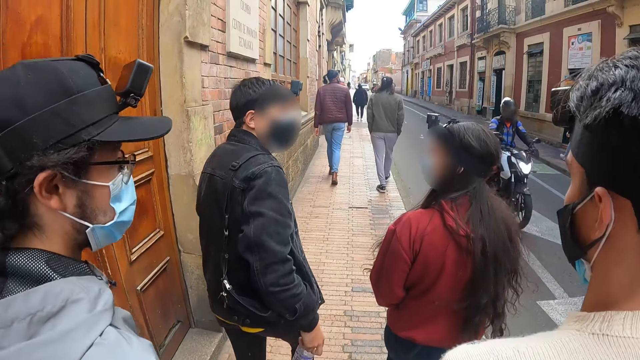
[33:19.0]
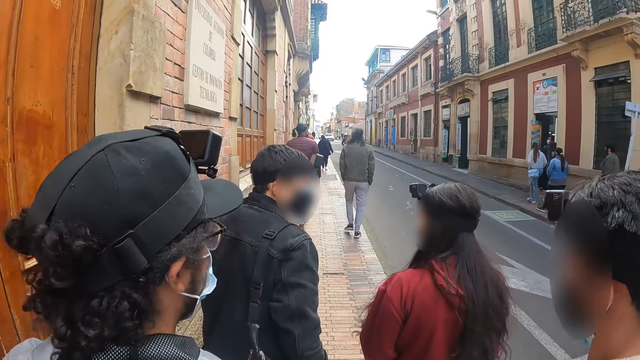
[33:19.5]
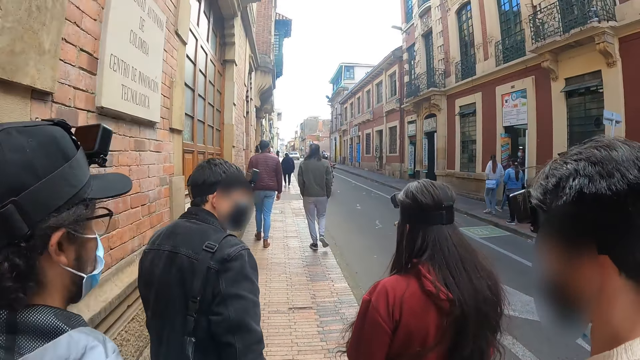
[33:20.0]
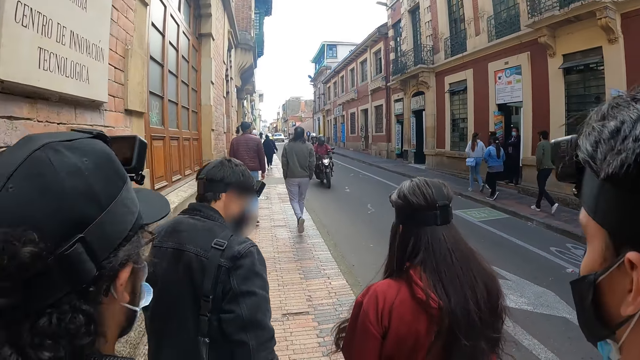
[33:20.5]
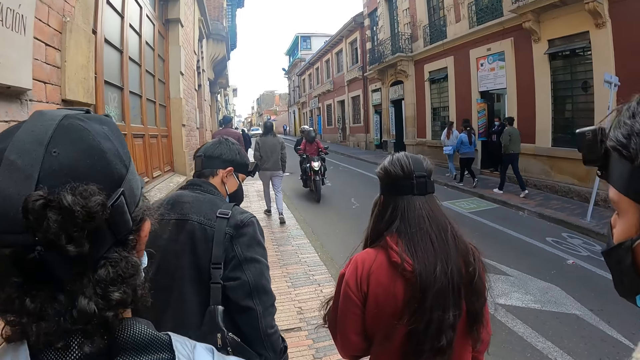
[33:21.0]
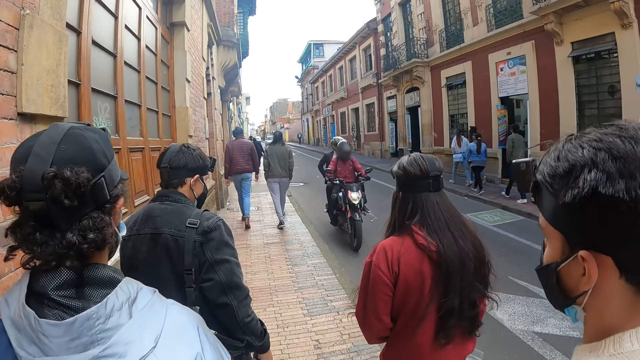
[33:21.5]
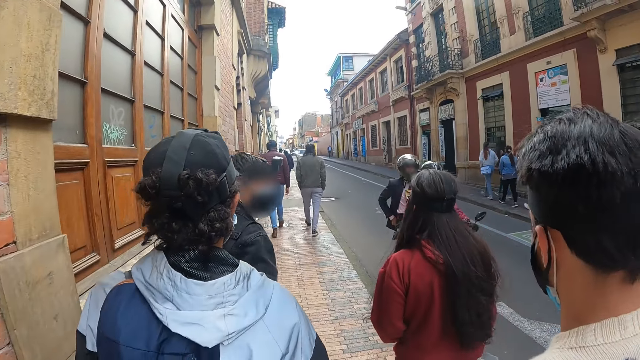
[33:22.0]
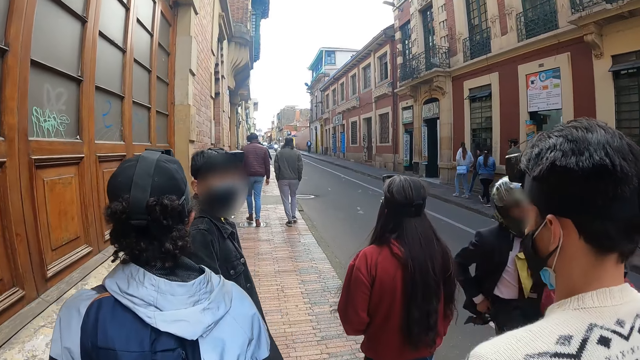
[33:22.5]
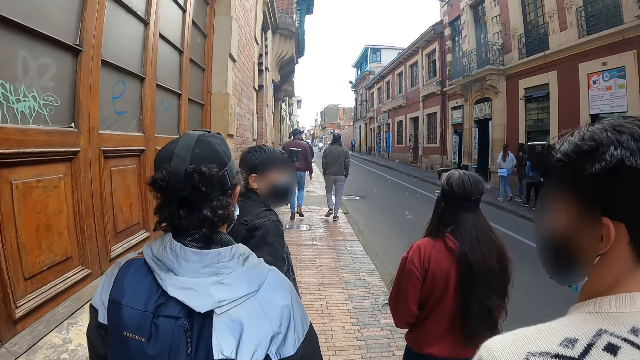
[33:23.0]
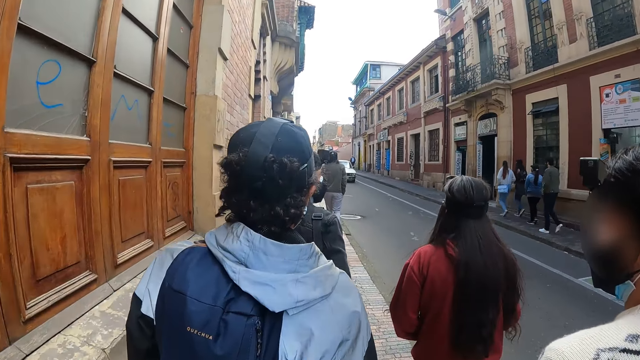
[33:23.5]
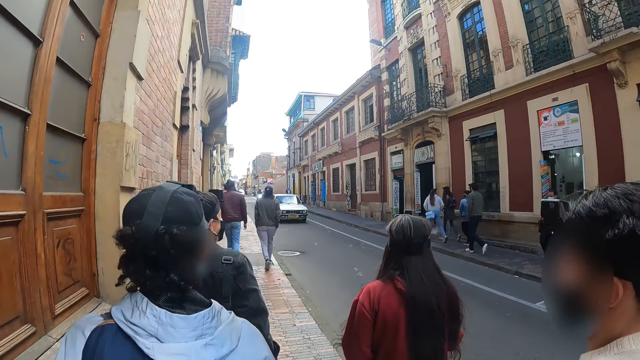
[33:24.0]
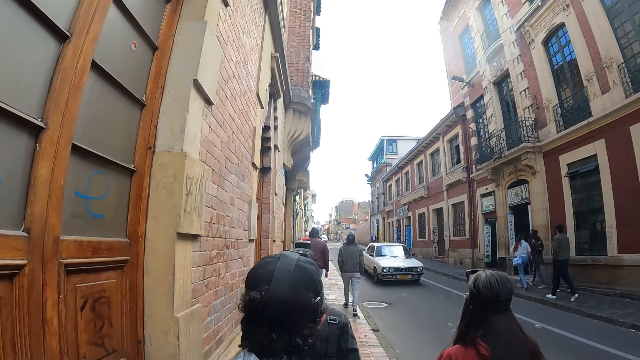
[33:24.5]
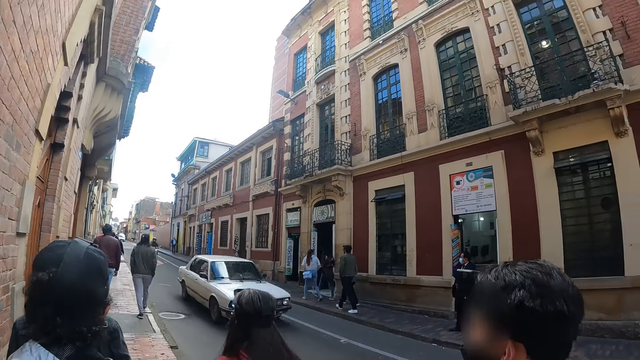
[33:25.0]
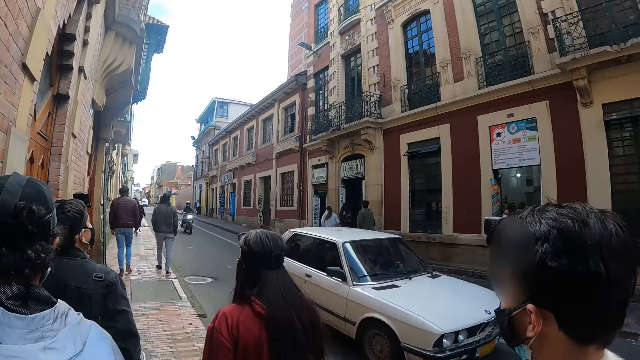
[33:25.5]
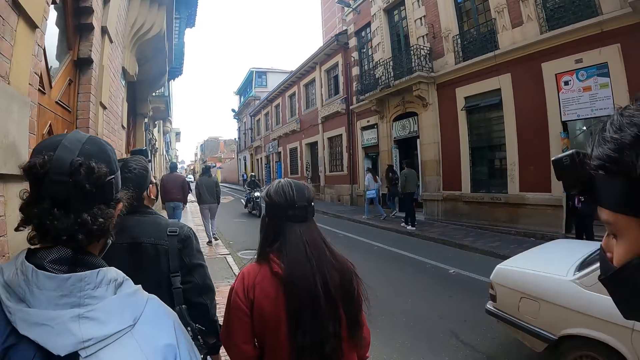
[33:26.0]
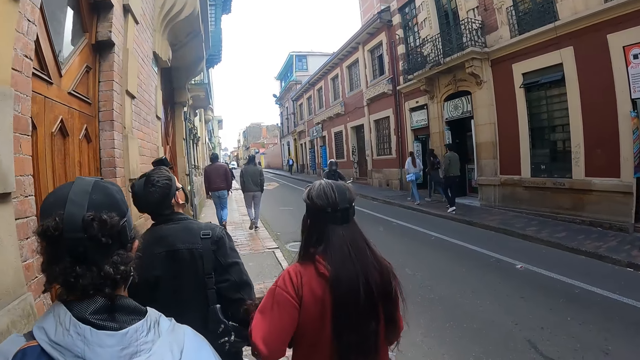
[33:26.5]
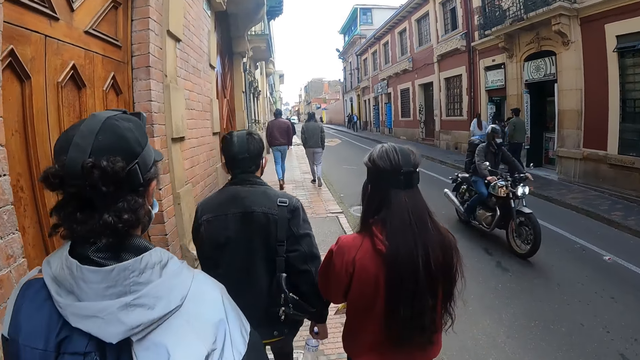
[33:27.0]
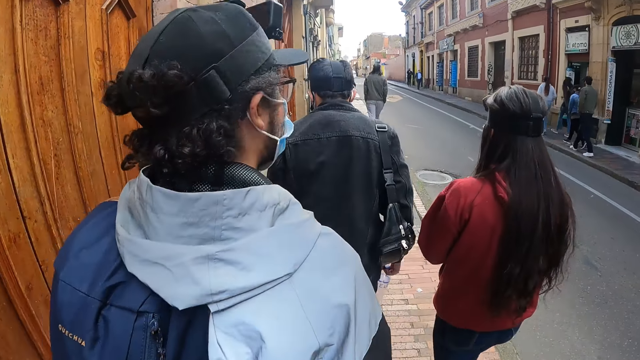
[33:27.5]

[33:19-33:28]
A person turns back. The camera wearer walks on the road.

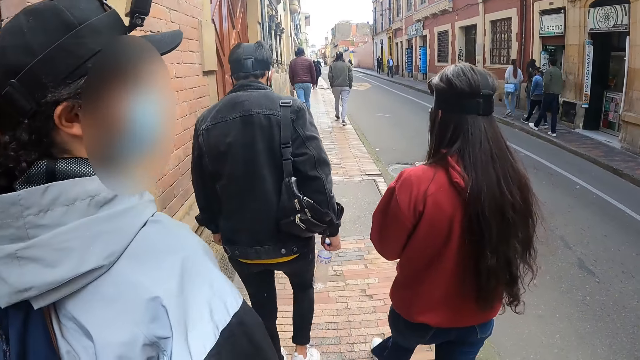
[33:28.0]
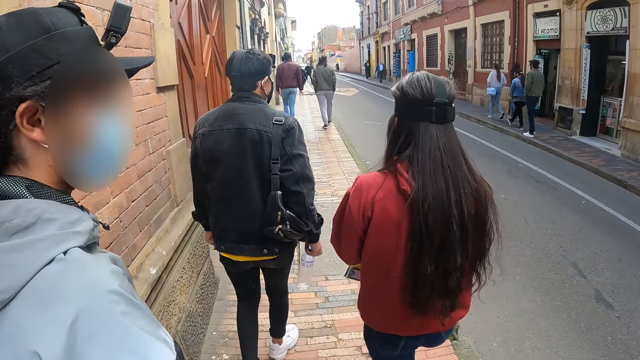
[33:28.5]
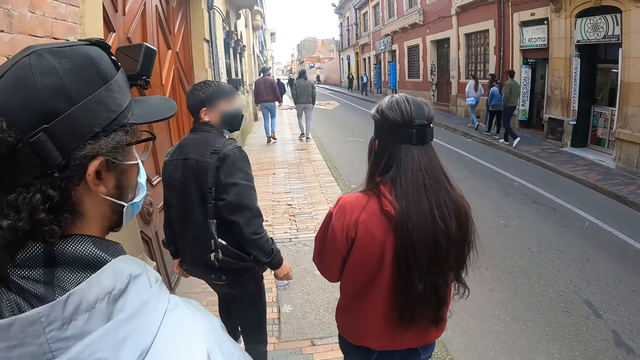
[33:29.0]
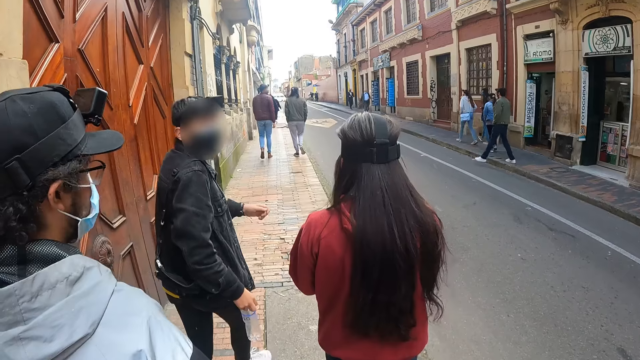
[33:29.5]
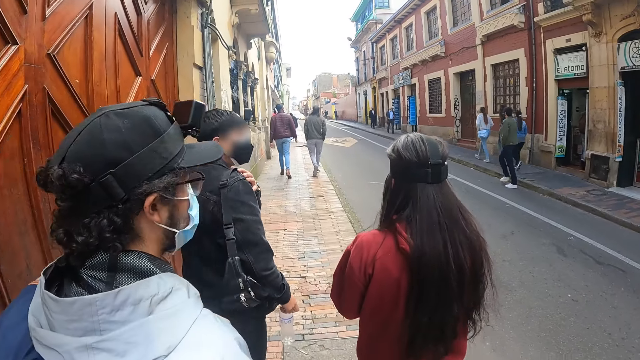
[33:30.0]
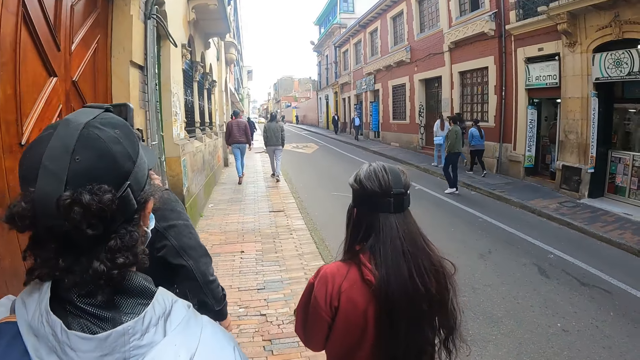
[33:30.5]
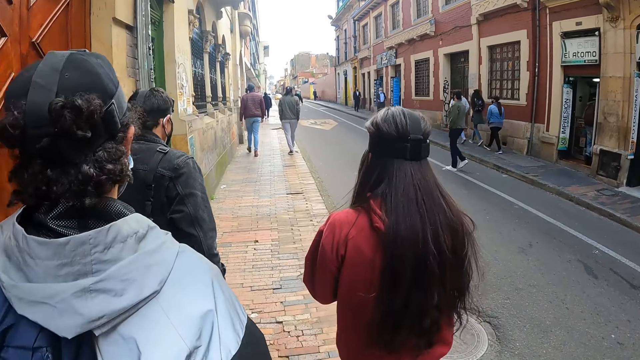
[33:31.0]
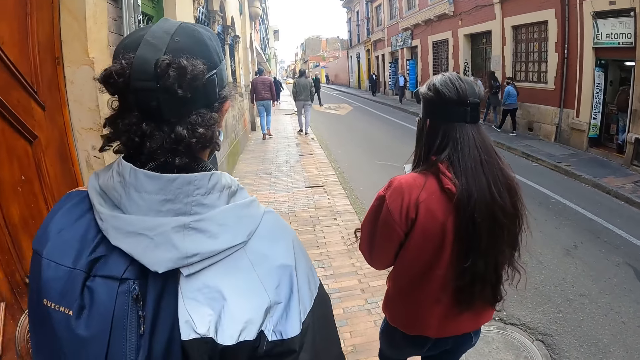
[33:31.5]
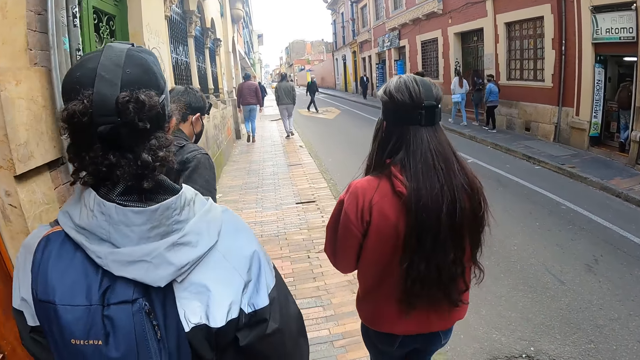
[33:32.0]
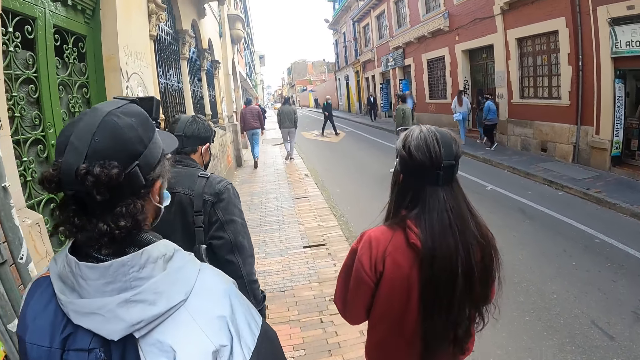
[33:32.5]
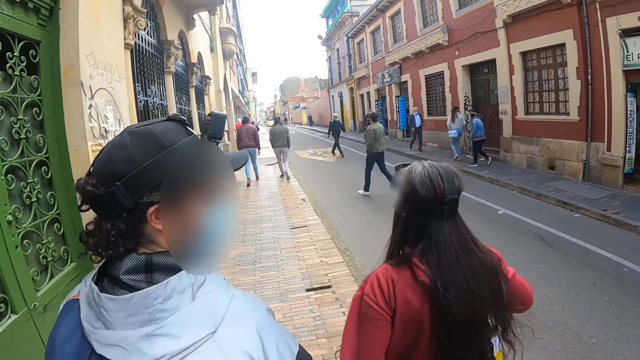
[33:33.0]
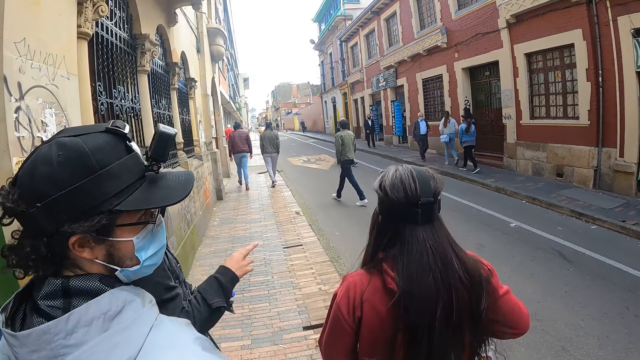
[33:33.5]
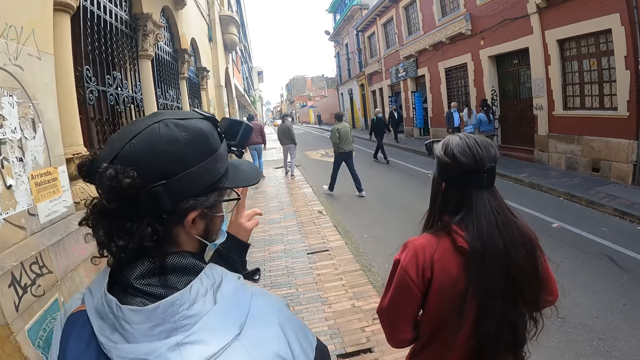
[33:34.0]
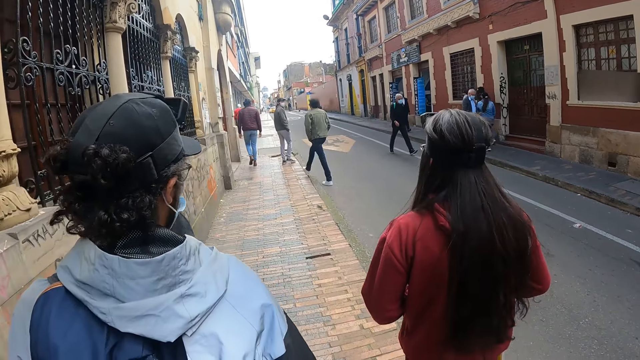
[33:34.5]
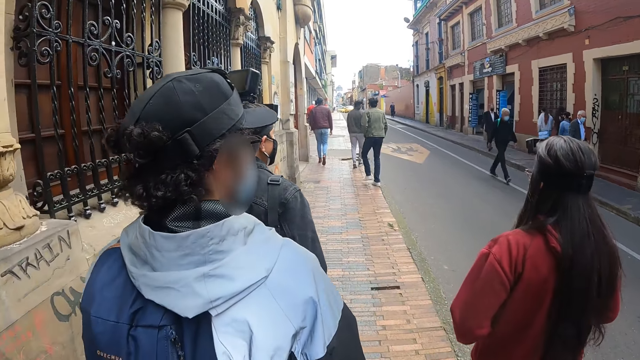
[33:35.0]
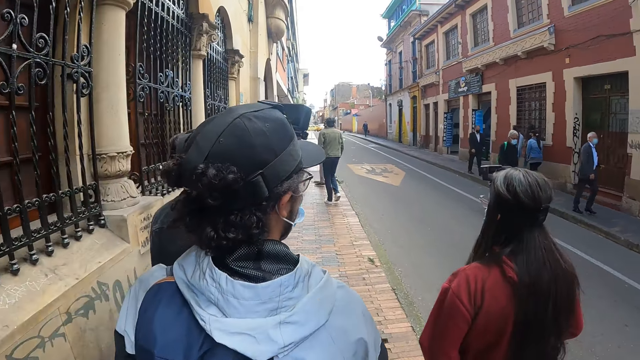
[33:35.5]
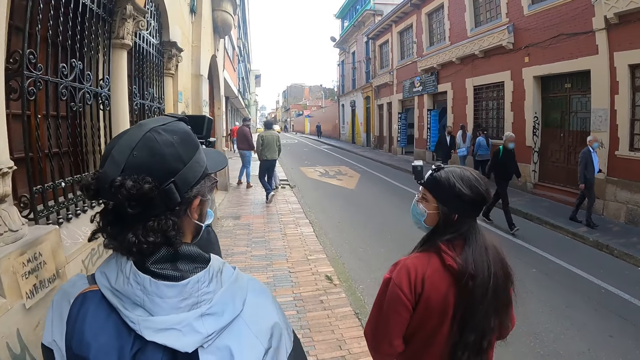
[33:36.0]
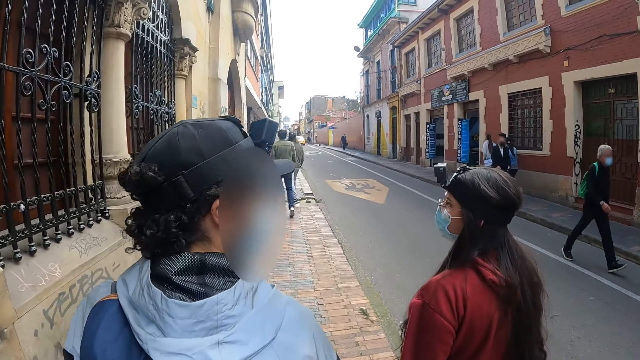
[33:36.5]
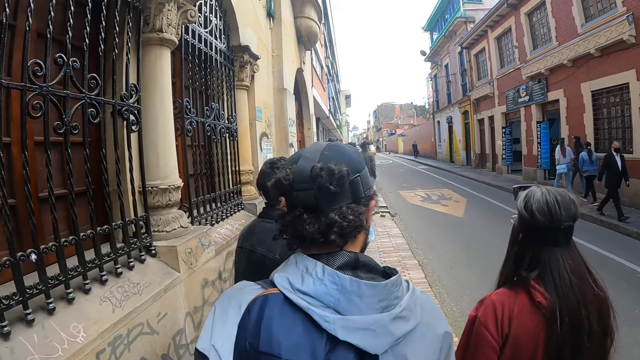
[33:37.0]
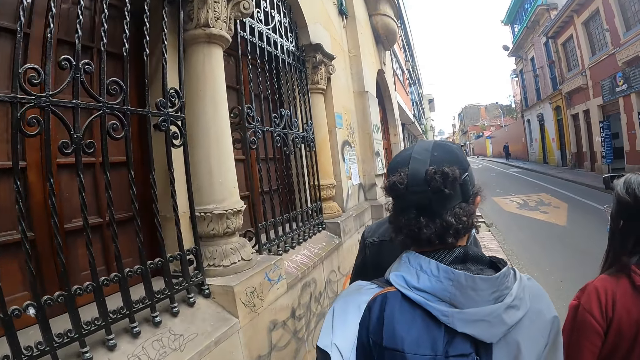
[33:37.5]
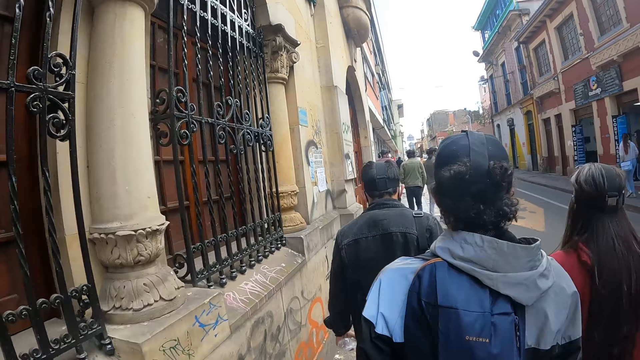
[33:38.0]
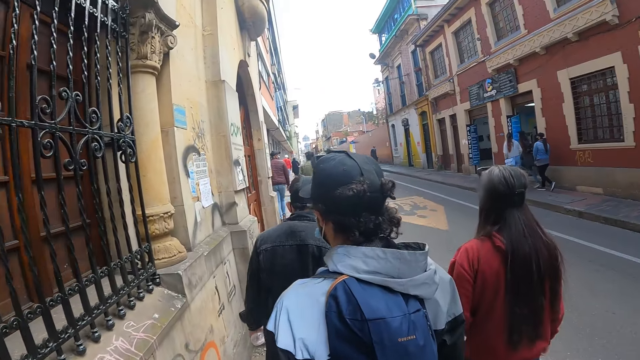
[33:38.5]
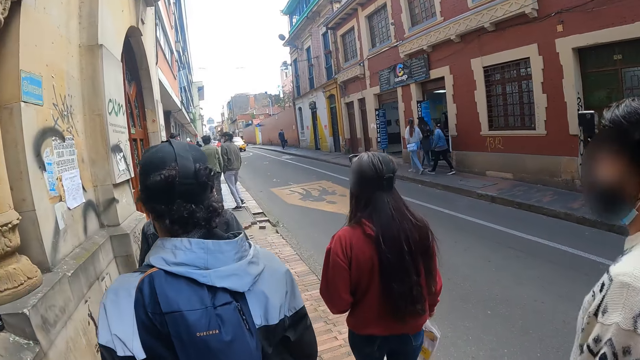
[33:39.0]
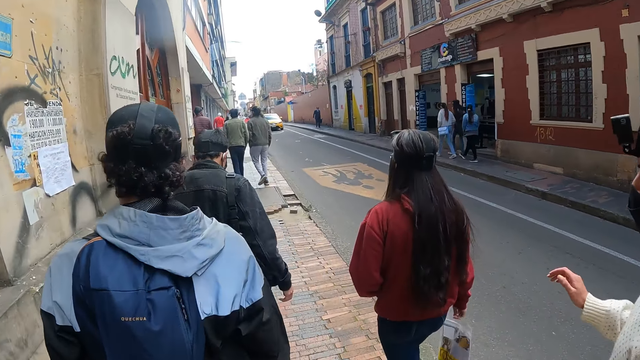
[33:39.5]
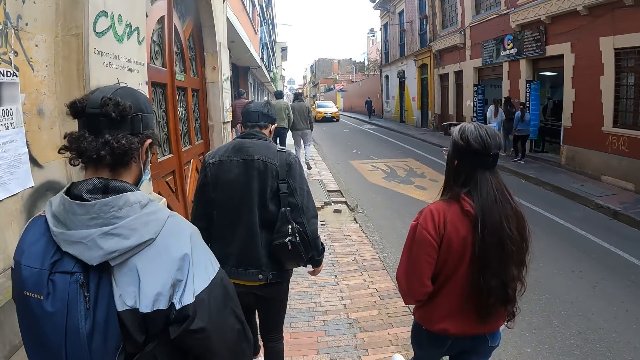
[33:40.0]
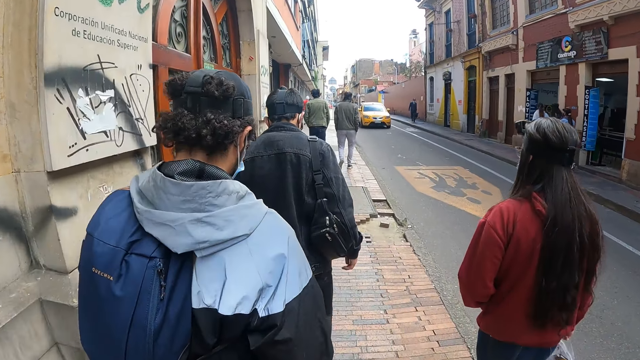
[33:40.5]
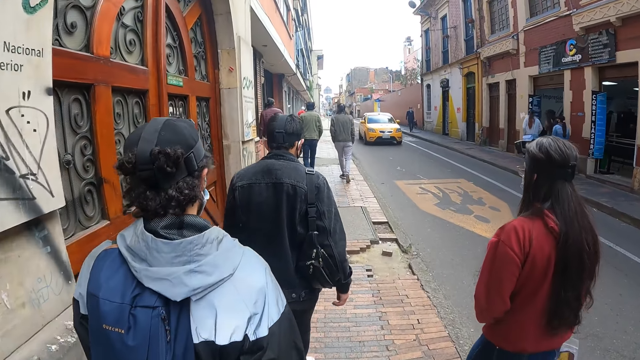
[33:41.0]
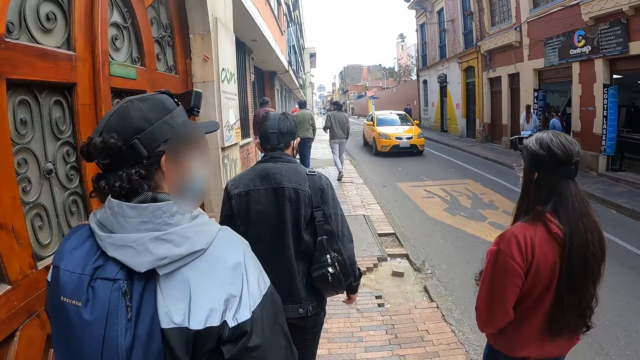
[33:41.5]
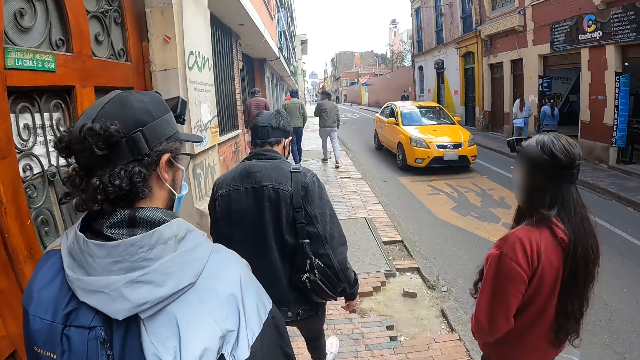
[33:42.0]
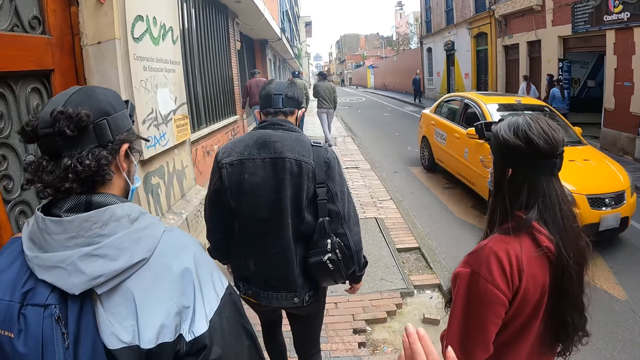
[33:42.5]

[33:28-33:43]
A person turns back and adjusts his bag on his shoulder. The camera wearer walks on the road. The person gestures with his hands. The camera wearer walks on the road.
